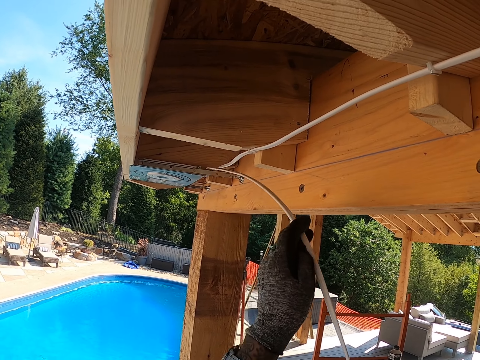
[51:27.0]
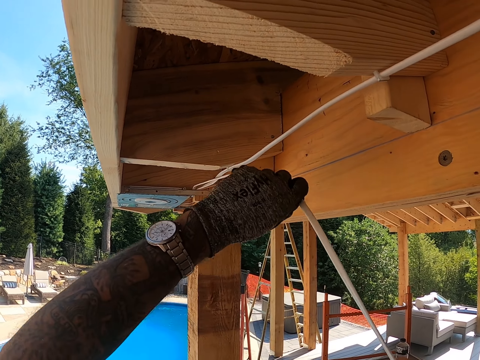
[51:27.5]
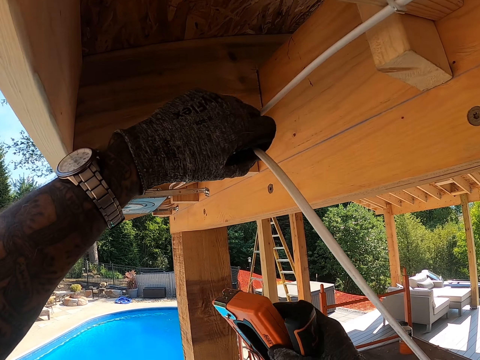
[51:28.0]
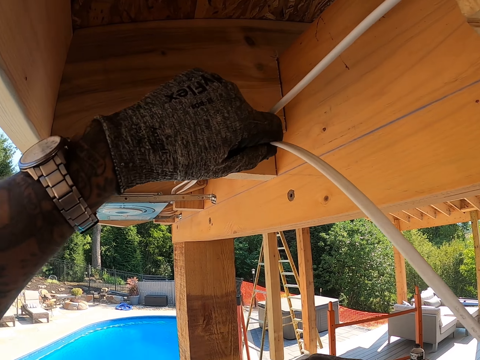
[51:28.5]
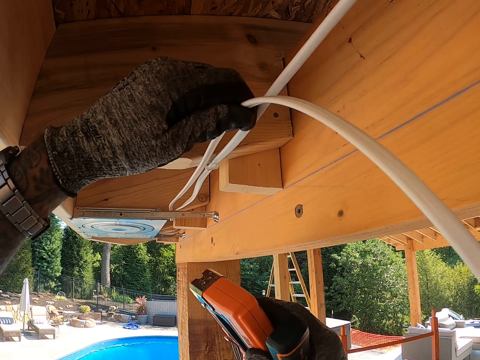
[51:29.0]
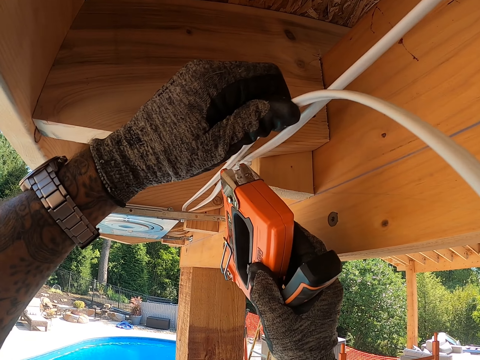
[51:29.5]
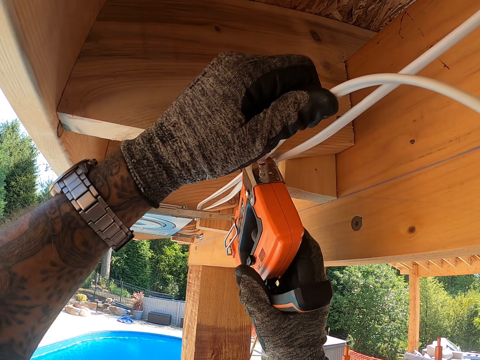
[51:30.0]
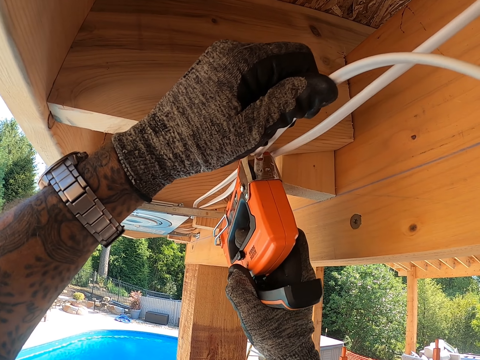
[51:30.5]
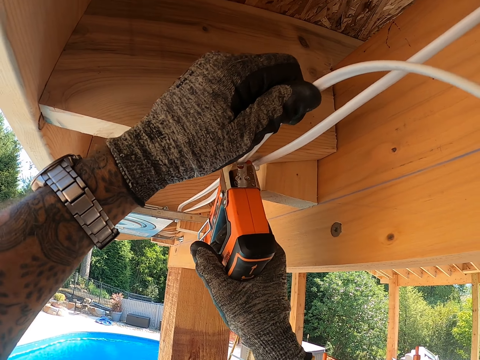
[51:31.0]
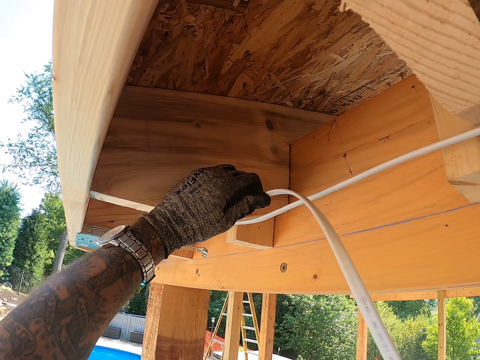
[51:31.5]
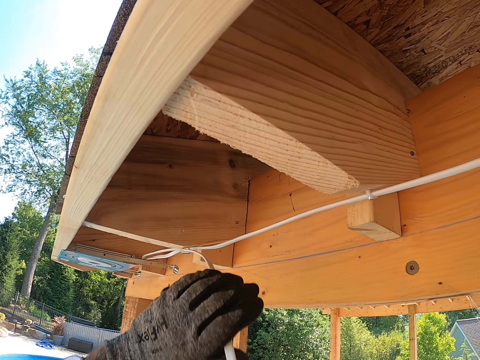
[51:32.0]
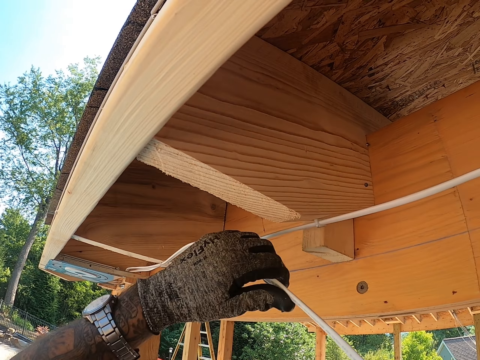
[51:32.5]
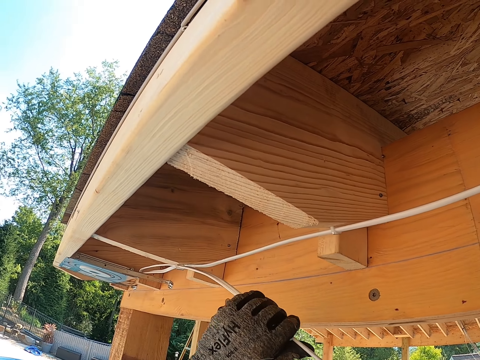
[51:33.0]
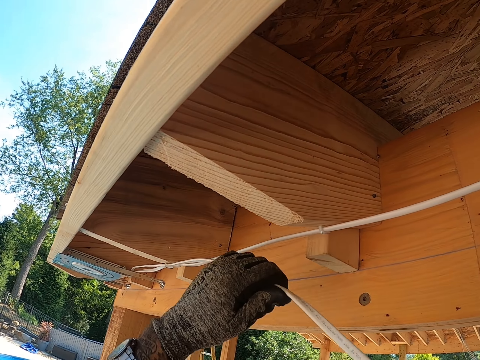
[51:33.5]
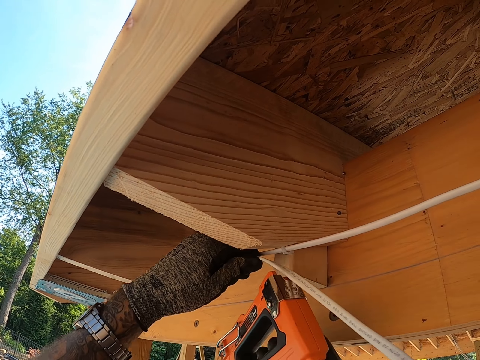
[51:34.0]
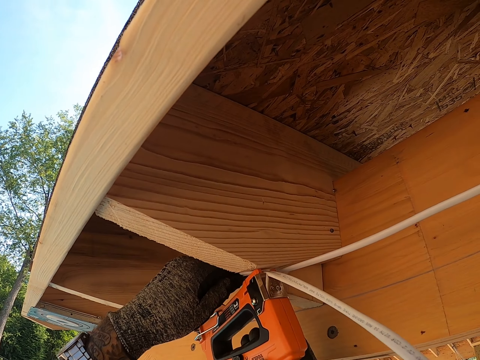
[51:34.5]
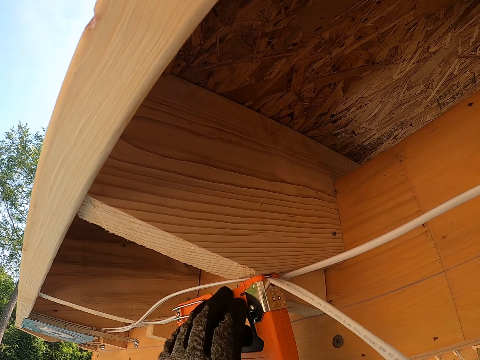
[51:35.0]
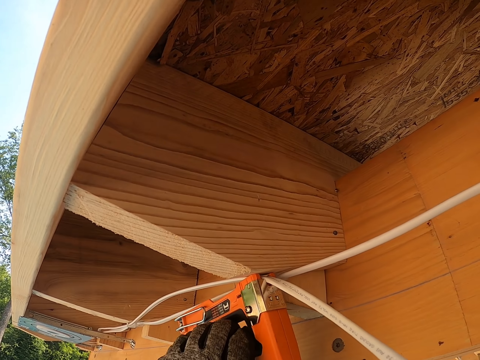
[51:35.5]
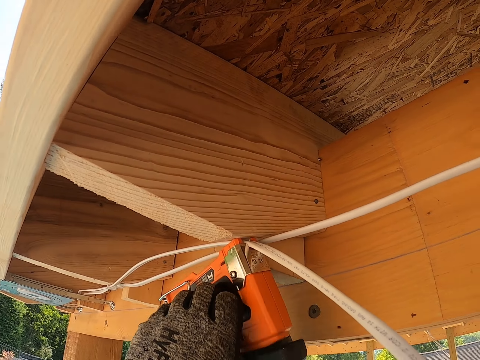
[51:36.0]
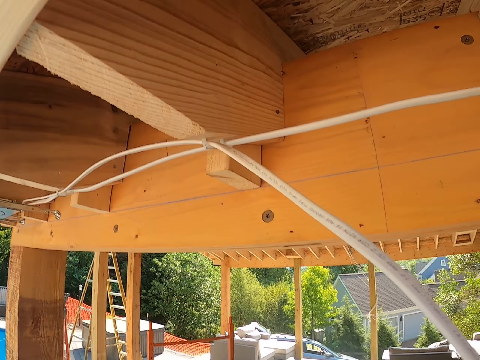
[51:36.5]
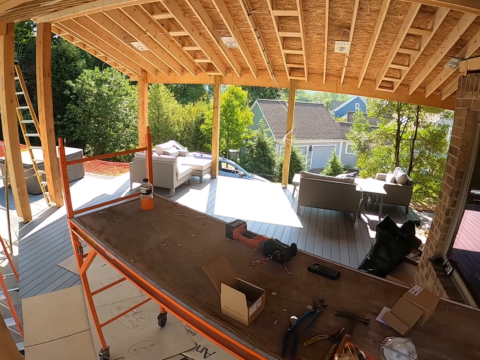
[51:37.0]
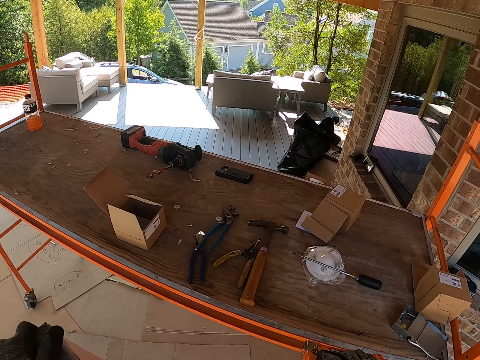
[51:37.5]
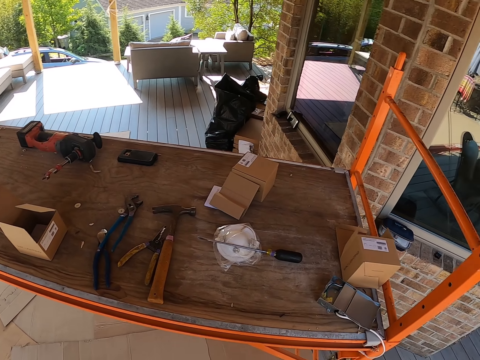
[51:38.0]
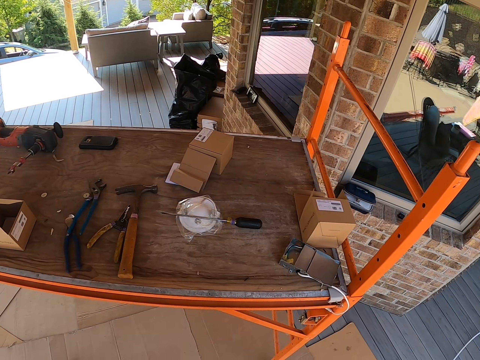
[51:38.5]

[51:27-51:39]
The camera wearer pulls a wire. They staple the wire on lumber. They place the wire on the lumber. They staple the wire on the lumber.

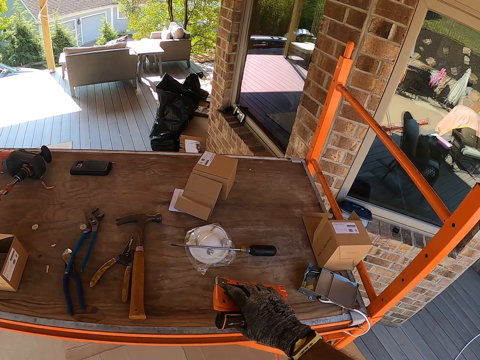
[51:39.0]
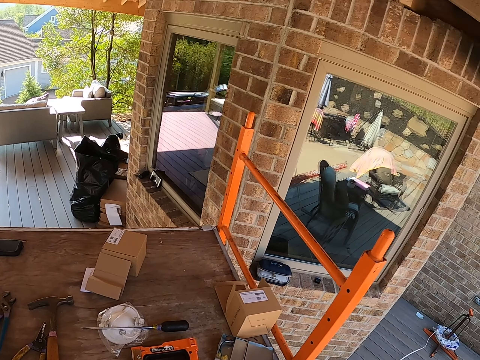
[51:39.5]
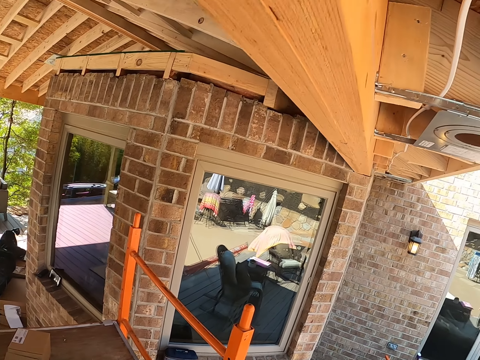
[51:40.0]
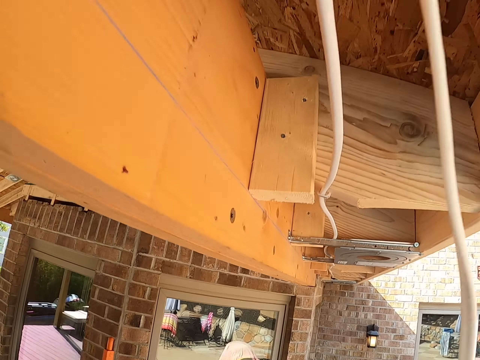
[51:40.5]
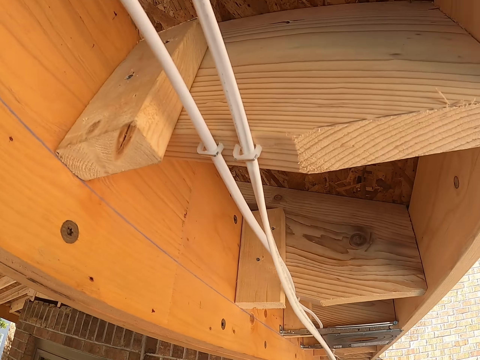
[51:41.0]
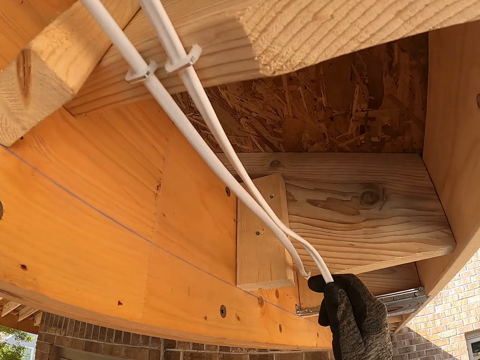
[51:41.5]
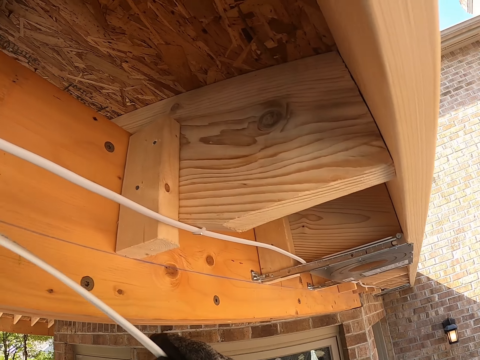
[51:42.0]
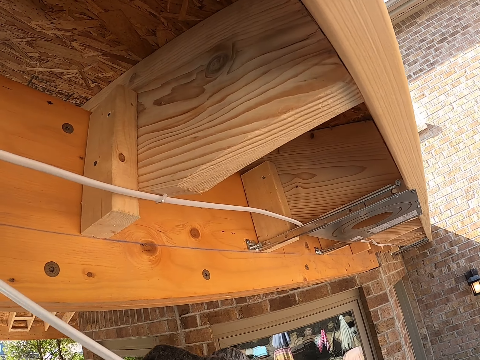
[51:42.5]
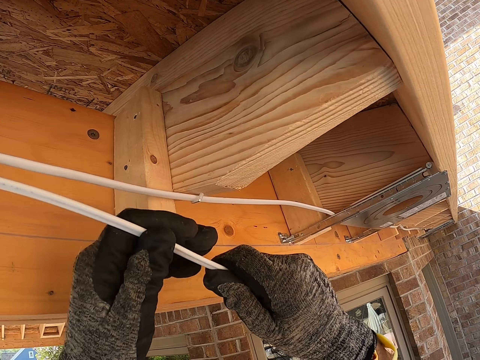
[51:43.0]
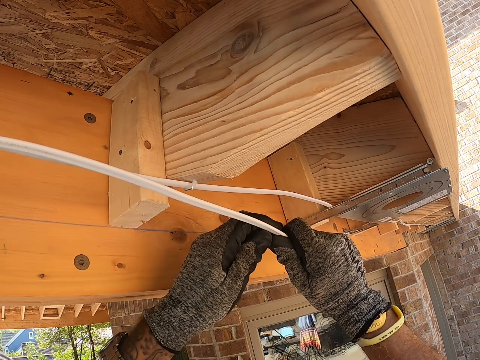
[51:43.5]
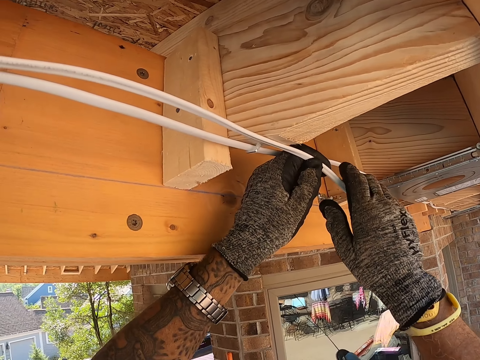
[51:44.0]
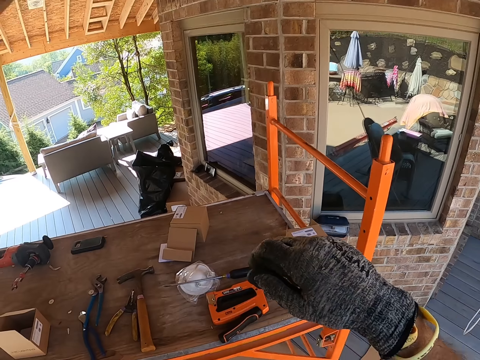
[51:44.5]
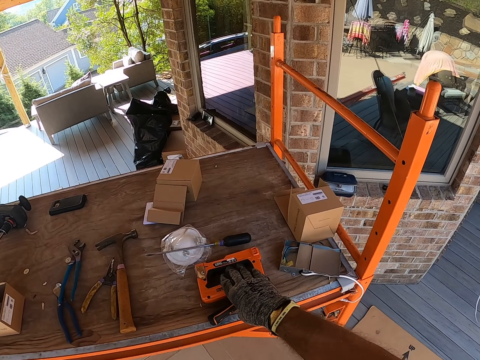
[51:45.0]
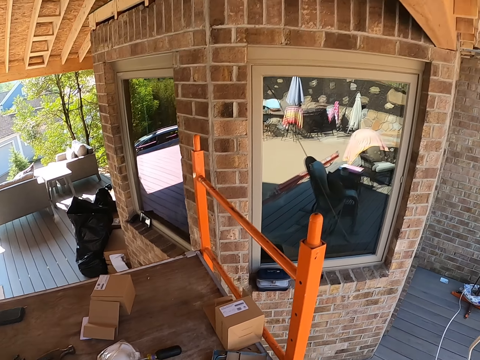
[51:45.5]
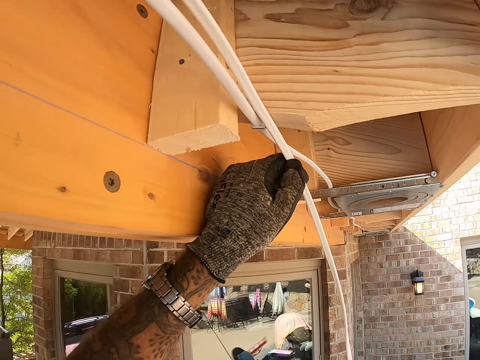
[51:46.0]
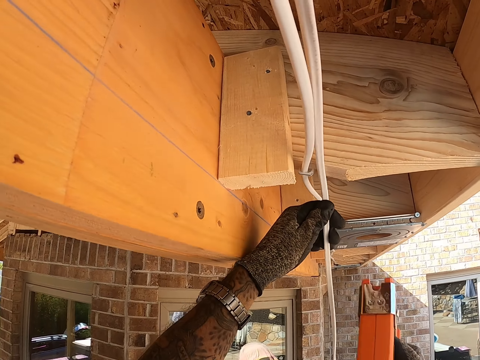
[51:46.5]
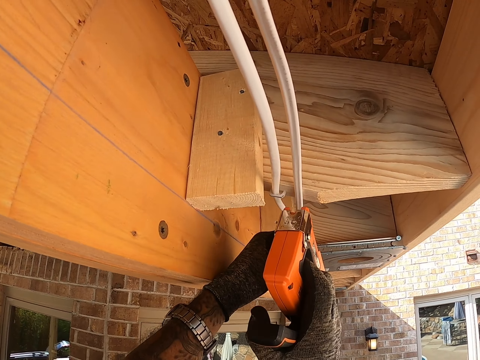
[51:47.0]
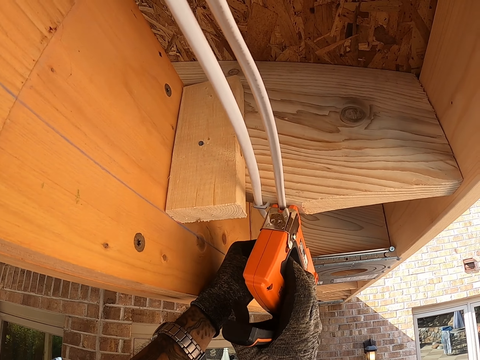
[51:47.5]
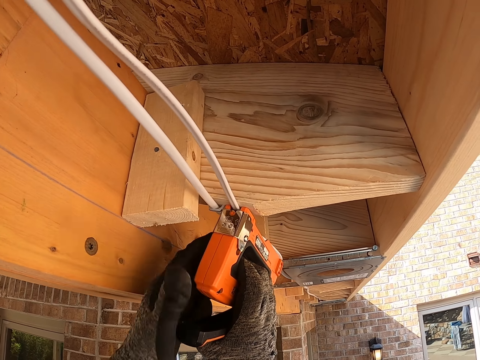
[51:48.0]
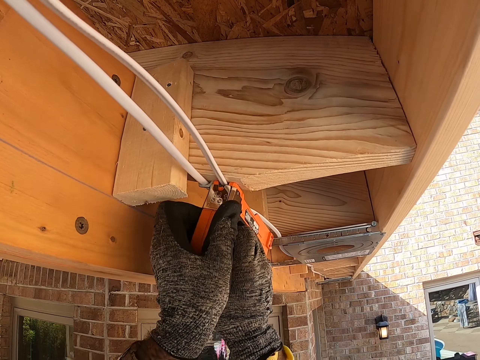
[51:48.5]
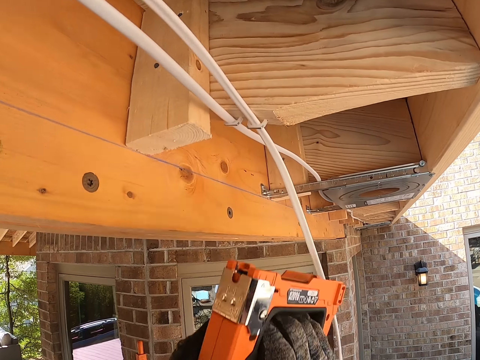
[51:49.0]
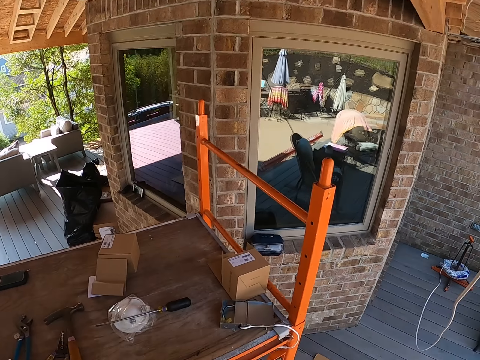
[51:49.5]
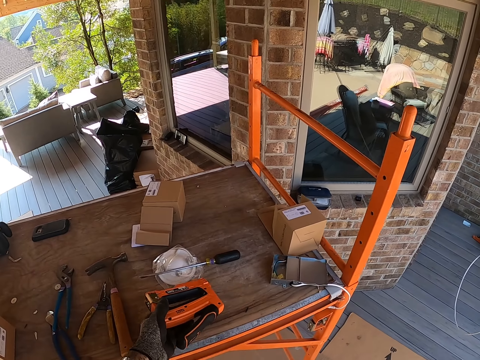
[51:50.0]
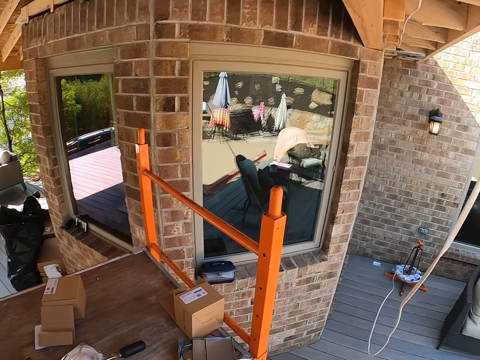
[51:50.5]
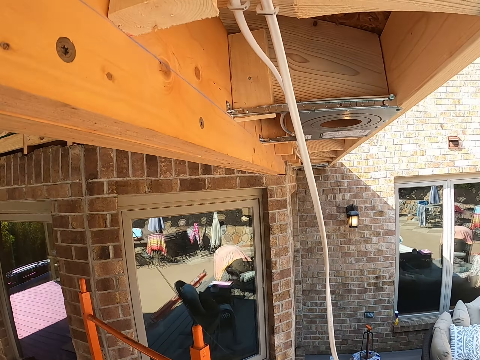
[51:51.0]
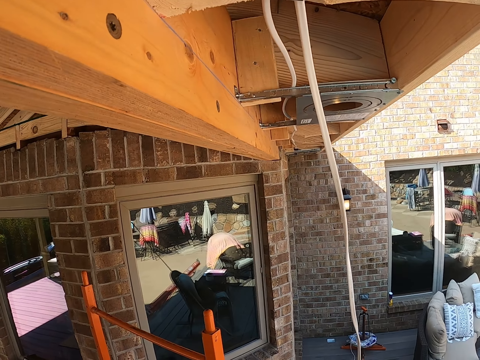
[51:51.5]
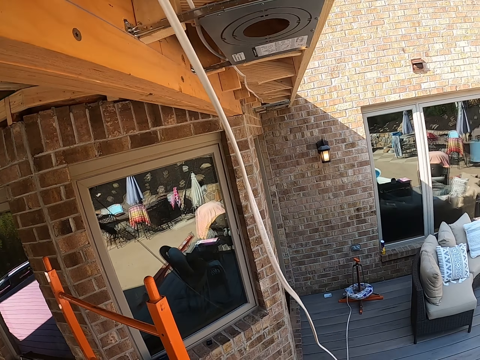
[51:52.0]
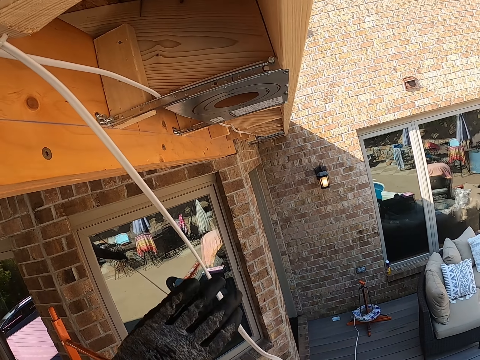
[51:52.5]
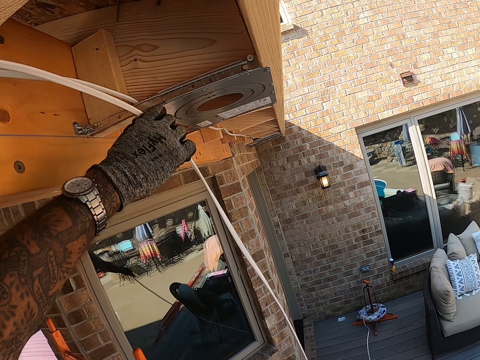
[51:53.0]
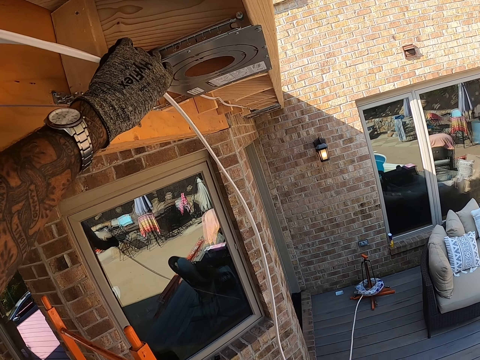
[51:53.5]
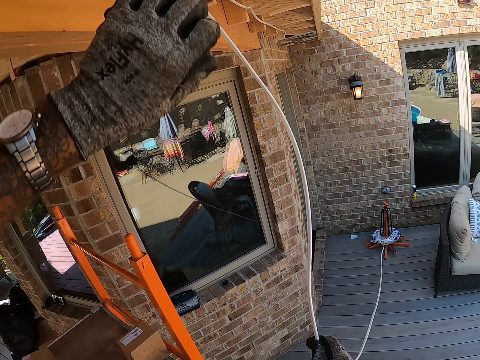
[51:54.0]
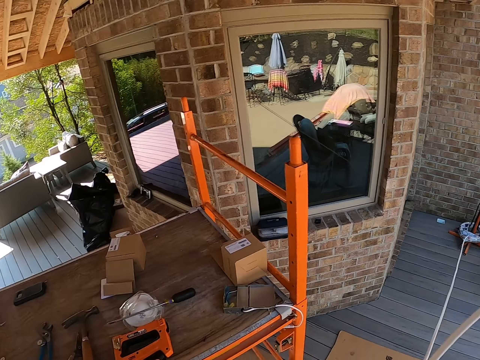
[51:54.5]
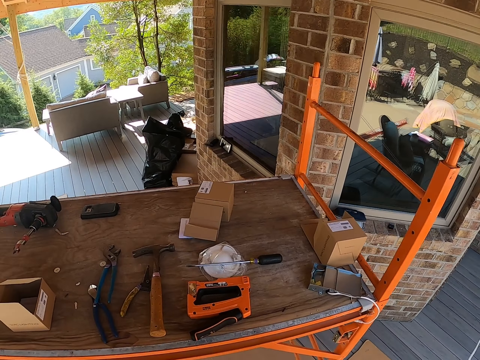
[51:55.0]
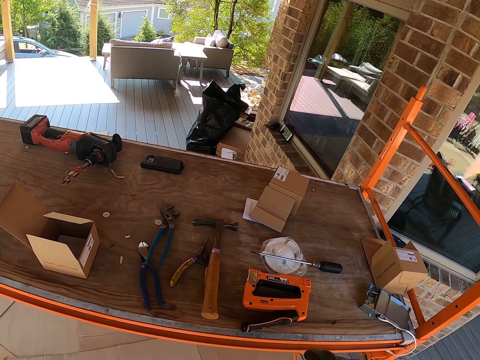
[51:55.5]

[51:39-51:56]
The camera wearer places the stapler gun on the workbench. They pull the wire. They fix the wire. They place the wire on a lumber. They pick up the stapler gun. They staple the wire on the lumber. They place the stapler gun on the workbench. They place the wire on a steel. They fix the wire.
